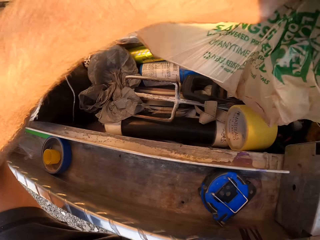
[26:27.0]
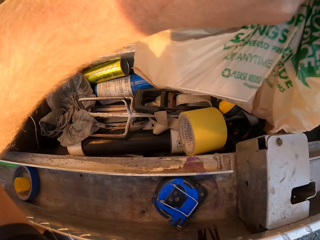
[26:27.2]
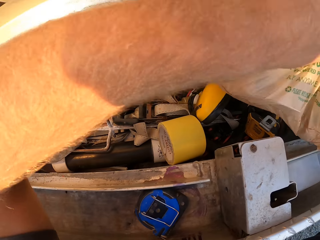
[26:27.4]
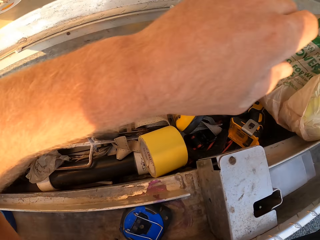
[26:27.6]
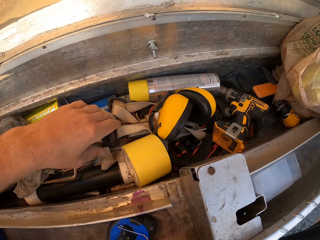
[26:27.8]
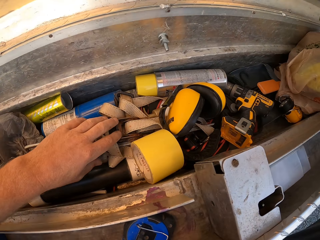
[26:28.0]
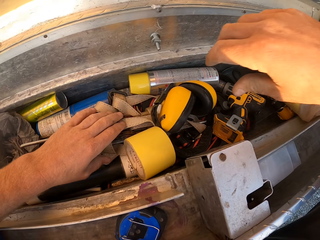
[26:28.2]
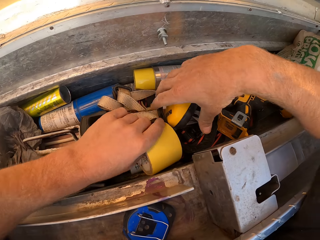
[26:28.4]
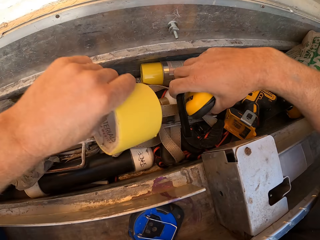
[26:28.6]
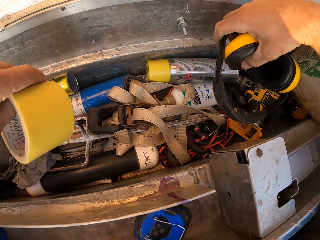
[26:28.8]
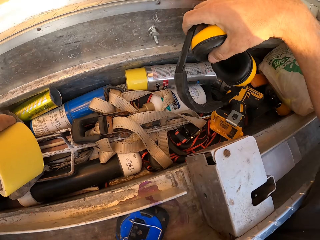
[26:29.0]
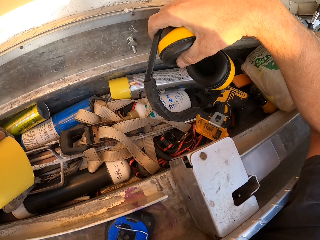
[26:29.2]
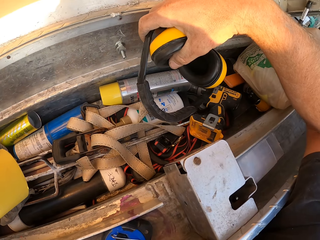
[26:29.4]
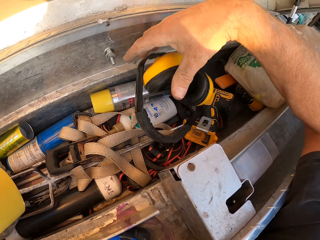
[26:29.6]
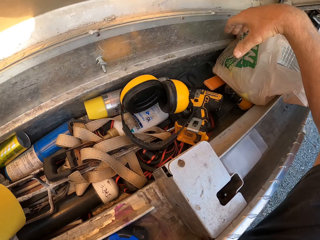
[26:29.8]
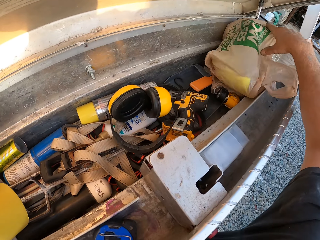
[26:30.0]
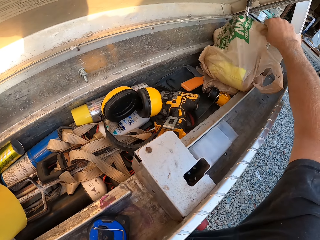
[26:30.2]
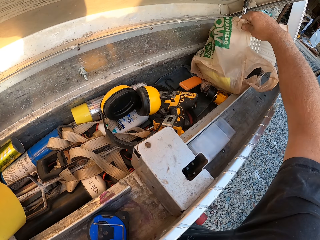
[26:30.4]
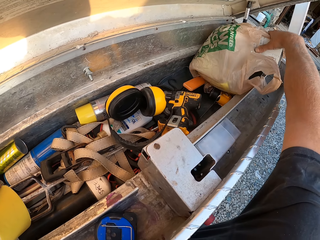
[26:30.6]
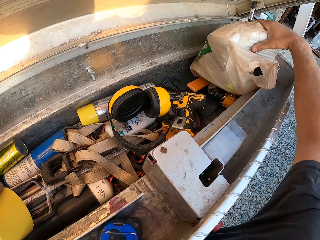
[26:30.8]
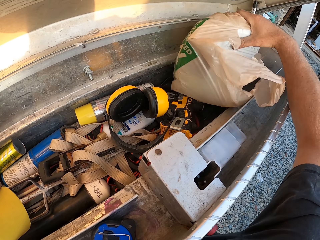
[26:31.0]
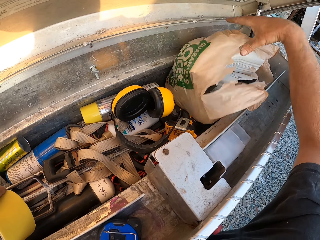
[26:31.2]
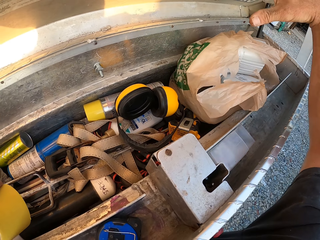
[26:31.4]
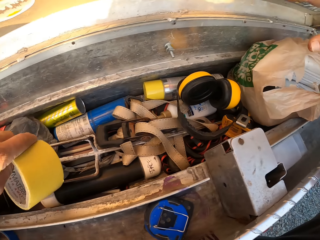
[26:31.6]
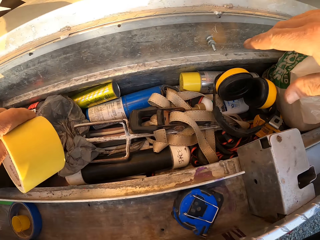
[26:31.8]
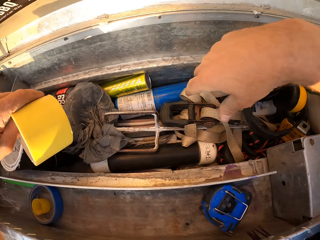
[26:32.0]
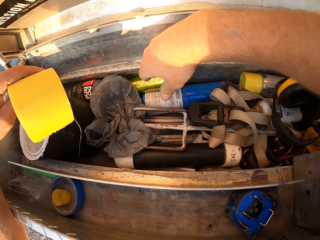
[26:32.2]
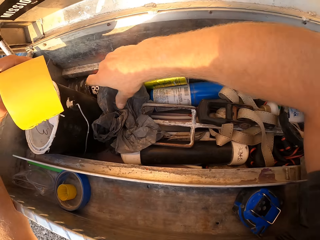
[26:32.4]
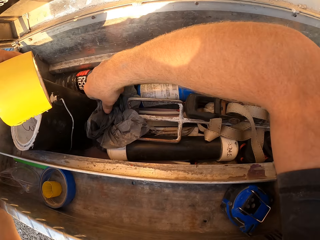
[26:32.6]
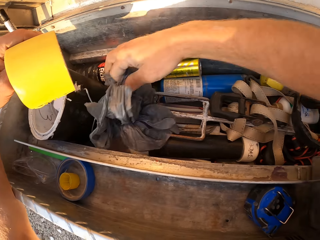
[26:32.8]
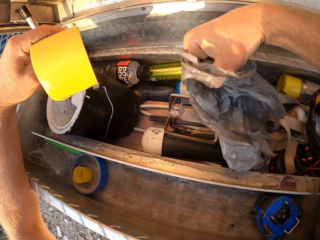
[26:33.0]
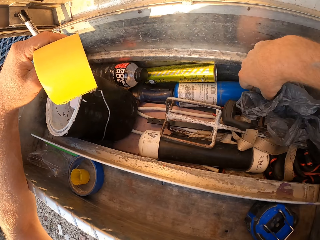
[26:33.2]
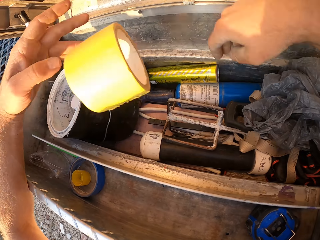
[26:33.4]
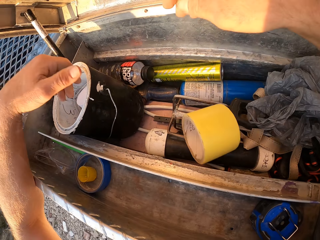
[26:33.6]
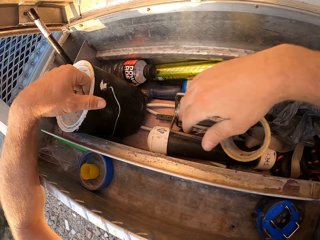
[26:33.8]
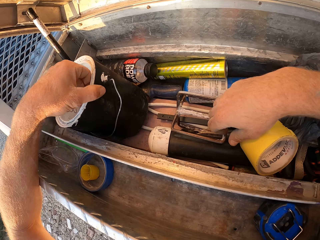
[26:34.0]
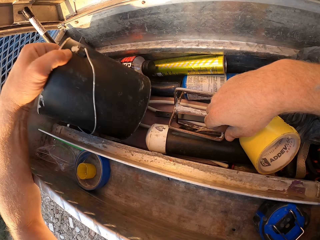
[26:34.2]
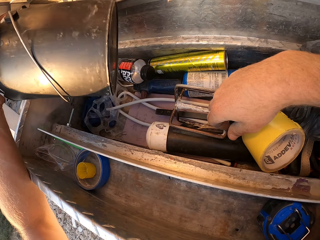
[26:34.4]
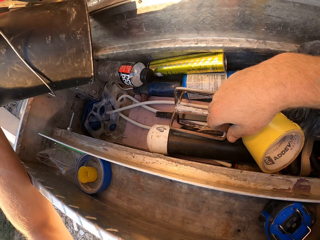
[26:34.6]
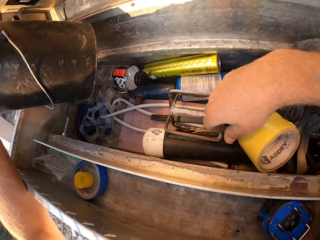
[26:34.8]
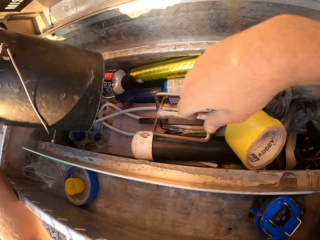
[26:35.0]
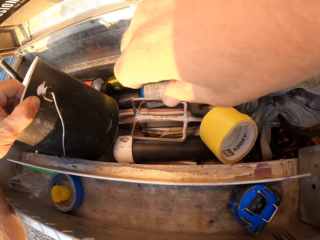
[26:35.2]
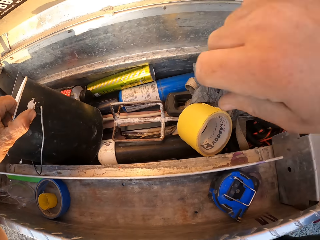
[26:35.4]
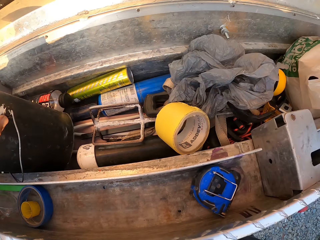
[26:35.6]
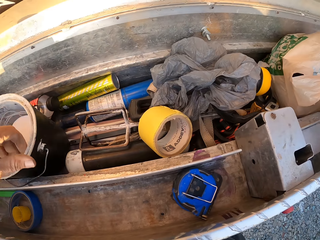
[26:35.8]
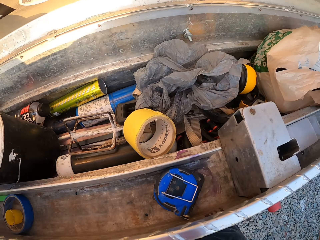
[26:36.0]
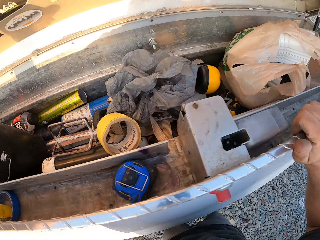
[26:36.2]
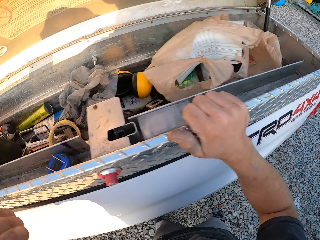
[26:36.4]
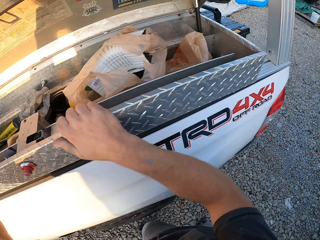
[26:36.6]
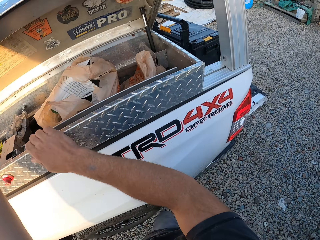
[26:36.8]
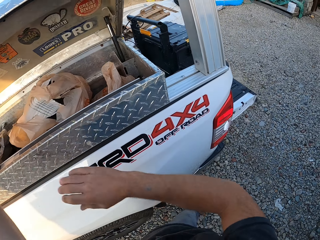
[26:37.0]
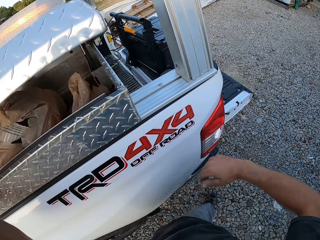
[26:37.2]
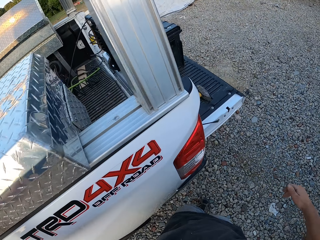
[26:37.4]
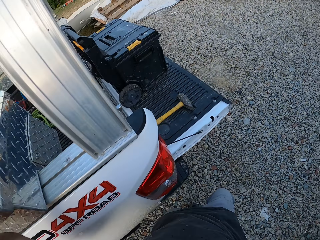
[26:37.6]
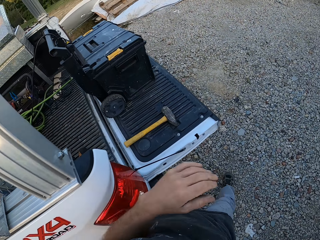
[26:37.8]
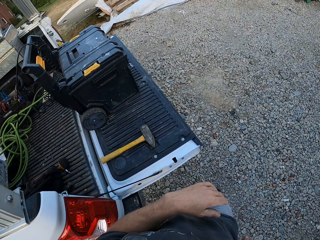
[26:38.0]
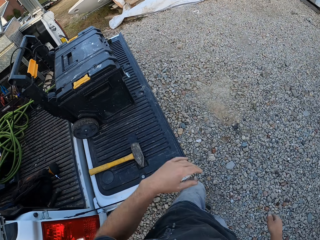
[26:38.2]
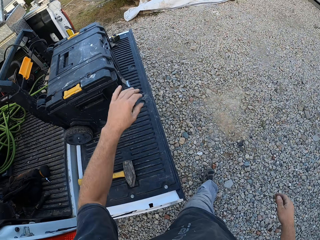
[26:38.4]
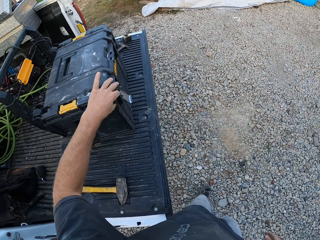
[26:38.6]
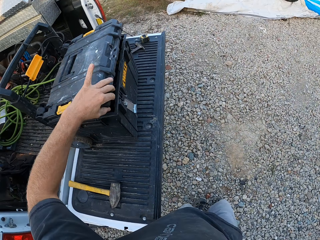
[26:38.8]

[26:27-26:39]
The camera wearer picks up the sellotape. They pick up the headphones, drop the headphones, and move the paper bag. They move something. They pick up the paper bag. They drop the sellotape. They pick up a roll of sandpaper. They pick up the can. They drop the roll of sandpaper. They put the can down. They move in the workshop. They shut the tool box. They walk across the compound.

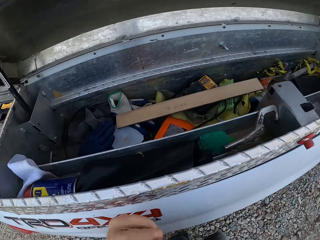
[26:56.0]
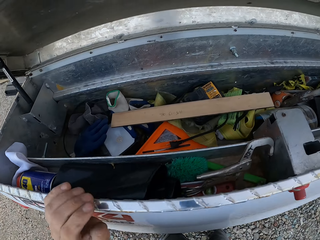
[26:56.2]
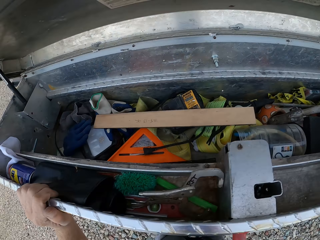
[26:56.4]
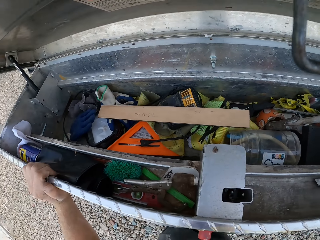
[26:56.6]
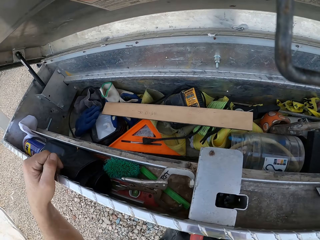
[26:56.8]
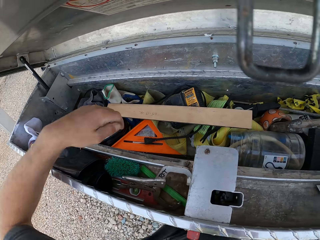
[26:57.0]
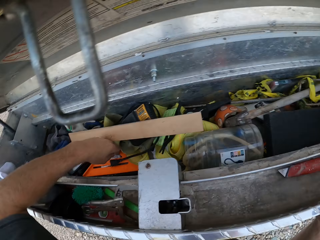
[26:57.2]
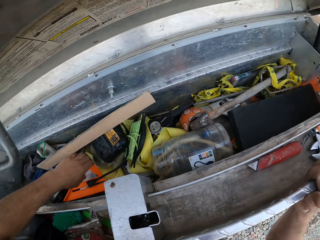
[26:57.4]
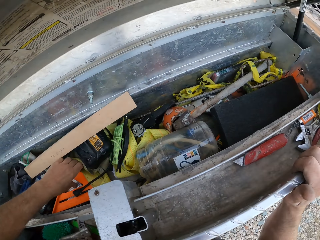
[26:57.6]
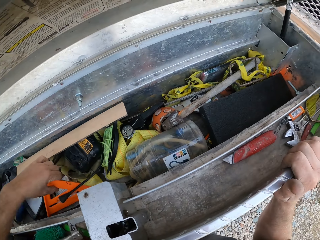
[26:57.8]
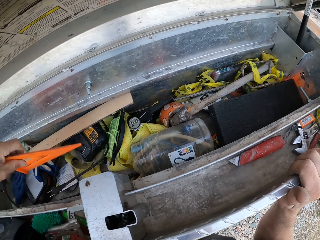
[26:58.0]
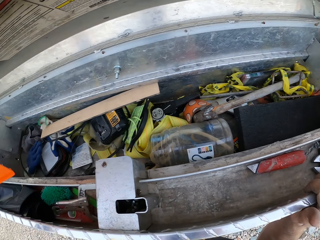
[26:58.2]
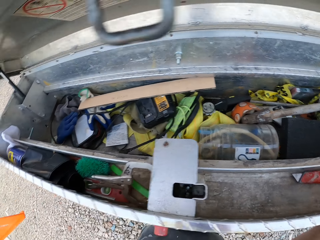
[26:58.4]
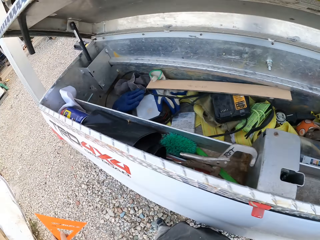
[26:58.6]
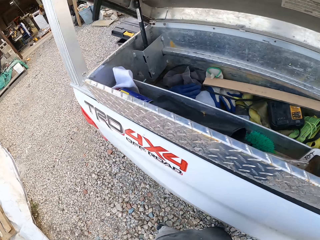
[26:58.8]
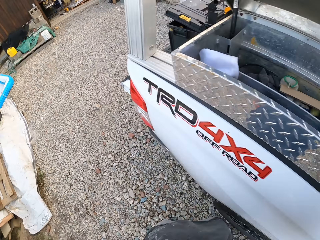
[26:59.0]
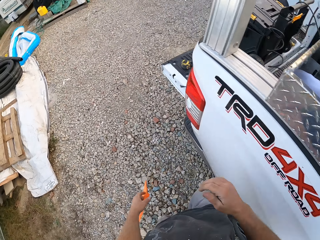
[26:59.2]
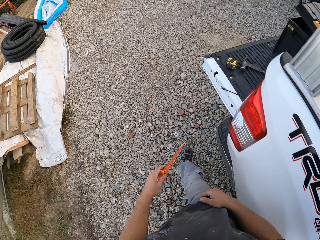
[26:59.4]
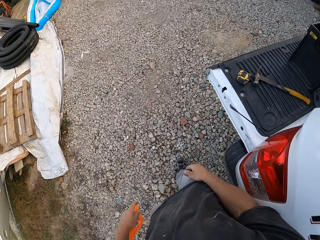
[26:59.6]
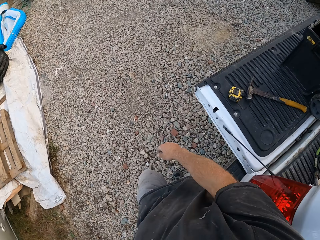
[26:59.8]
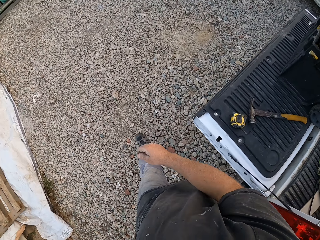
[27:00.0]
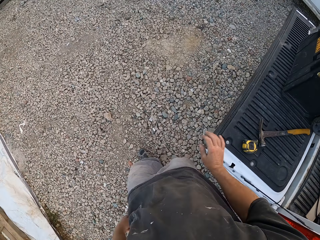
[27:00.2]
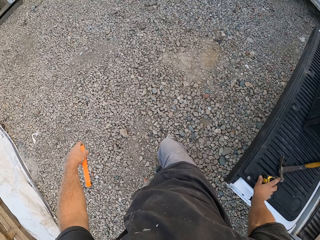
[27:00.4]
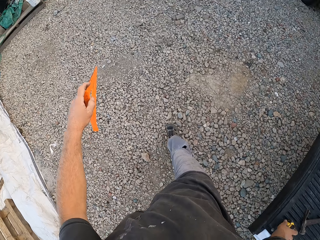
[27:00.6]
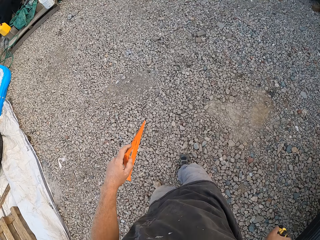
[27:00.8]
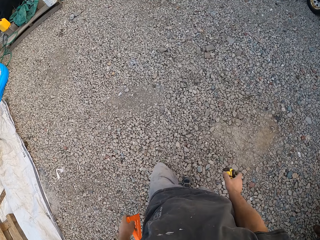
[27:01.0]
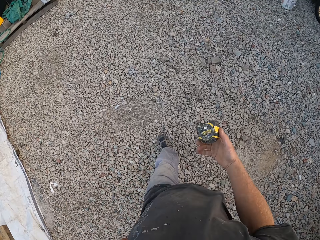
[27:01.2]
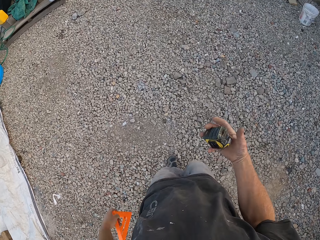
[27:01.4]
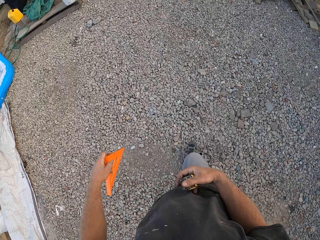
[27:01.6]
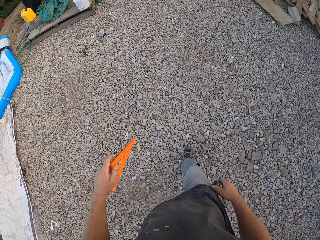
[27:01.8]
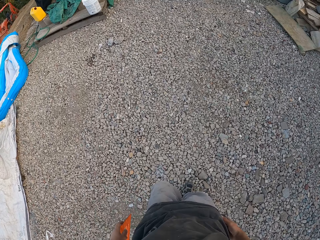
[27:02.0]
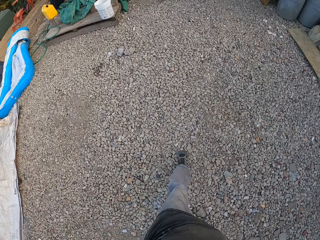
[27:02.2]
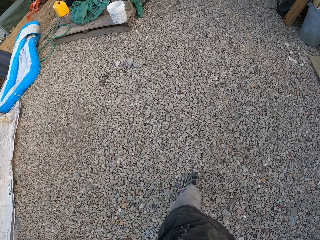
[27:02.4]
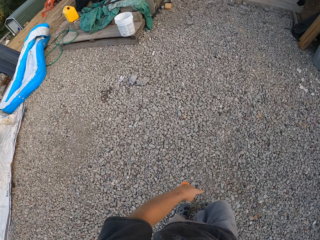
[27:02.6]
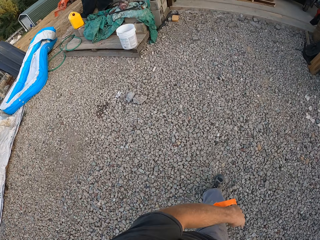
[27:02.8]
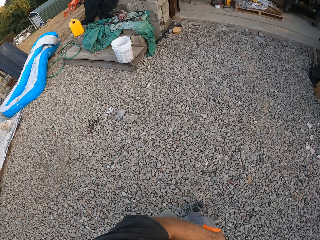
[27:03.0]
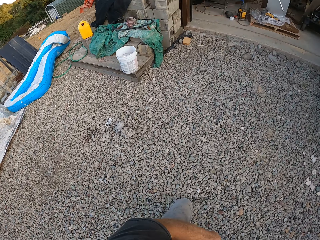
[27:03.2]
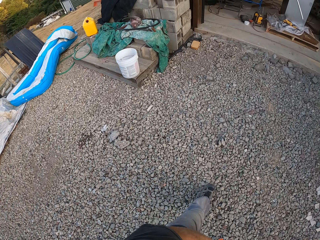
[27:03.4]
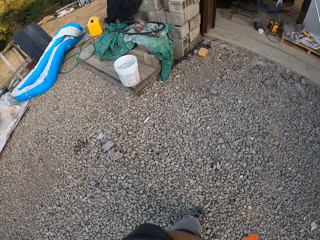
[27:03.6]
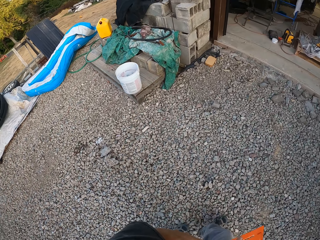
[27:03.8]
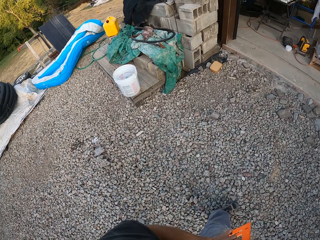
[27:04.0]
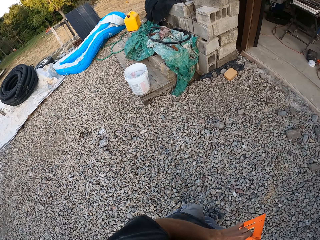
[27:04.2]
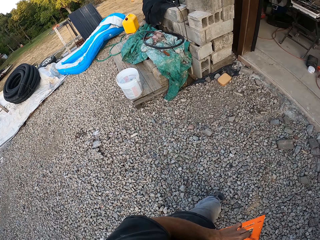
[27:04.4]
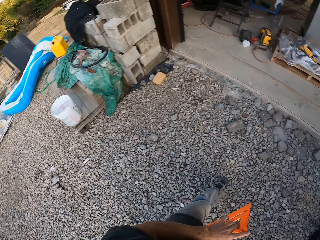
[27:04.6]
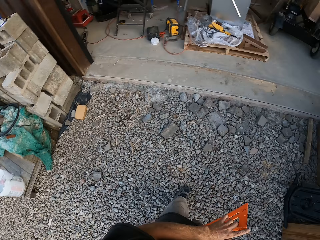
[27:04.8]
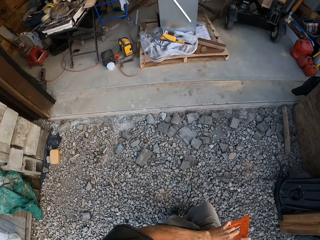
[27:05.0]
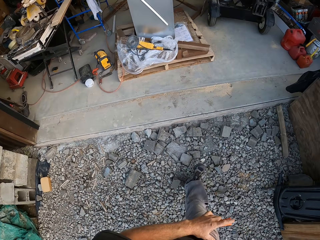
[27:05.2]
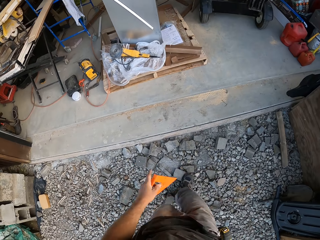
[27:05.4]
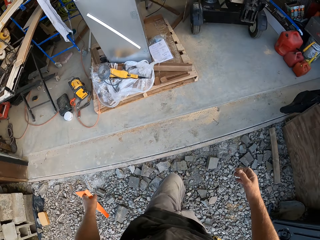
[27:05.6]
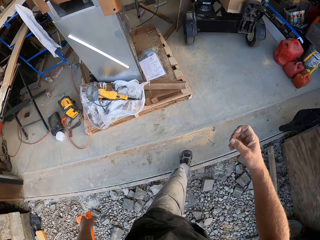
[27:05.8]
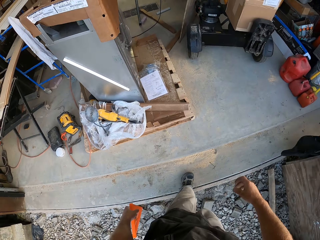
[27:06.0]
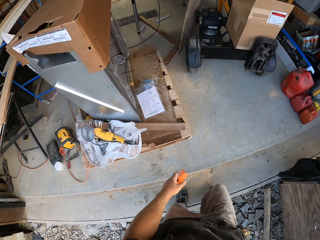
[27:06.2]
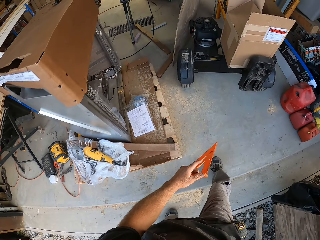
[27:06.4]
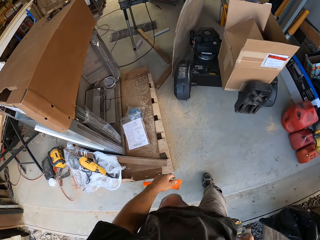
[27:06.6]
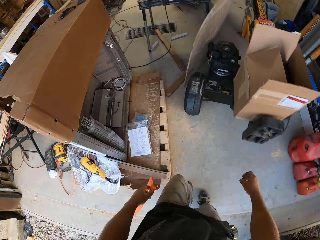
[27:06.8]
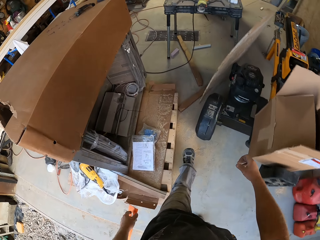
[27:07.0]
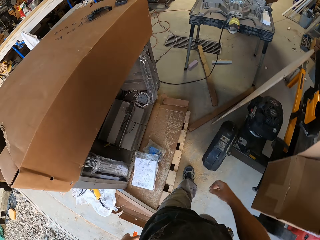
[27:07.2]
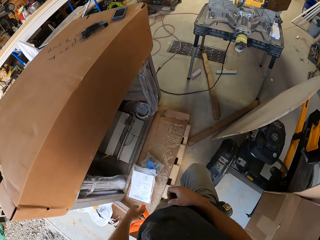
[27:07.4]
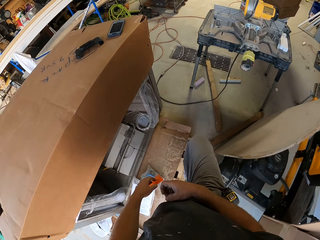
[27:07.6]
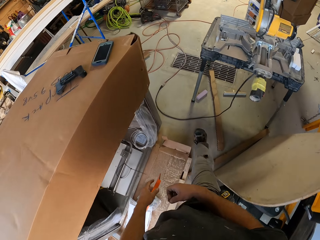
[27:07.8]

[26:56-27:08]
The camera wearer picks up a triangle ruler. They move in the workshop. They walk across the compound. They pick up a tape measure. They throw the tape measure. They walk into the workshop.
